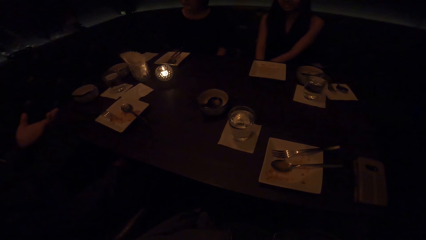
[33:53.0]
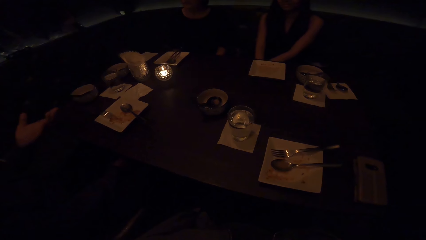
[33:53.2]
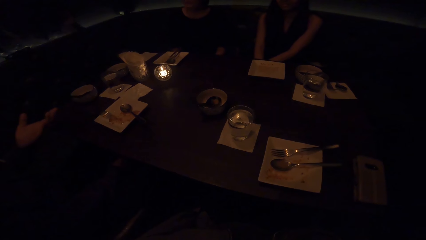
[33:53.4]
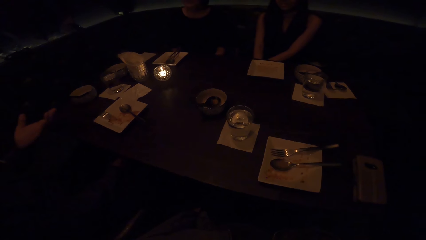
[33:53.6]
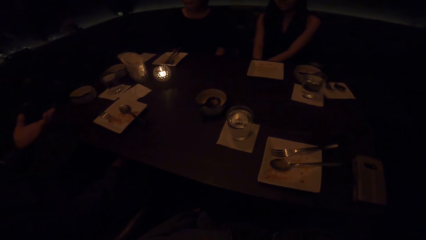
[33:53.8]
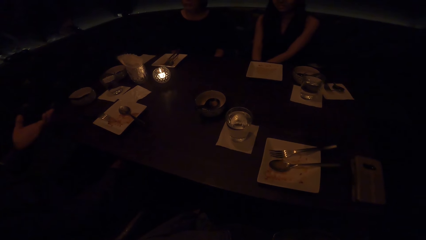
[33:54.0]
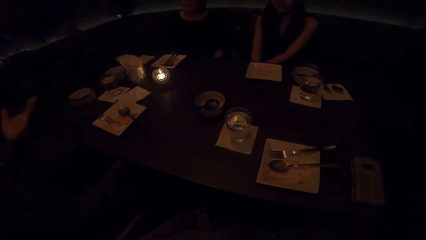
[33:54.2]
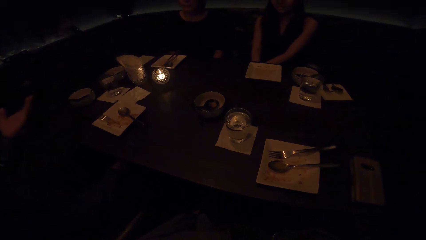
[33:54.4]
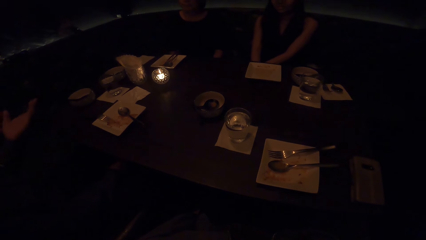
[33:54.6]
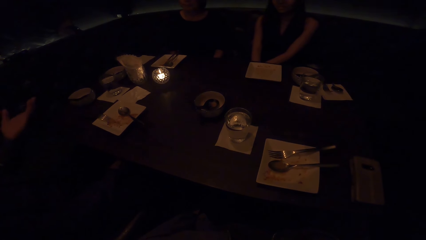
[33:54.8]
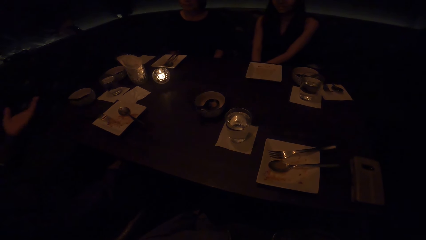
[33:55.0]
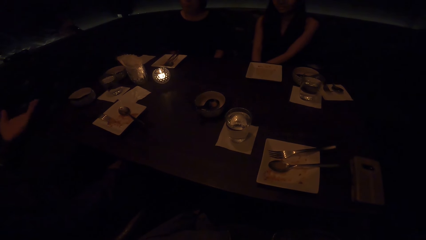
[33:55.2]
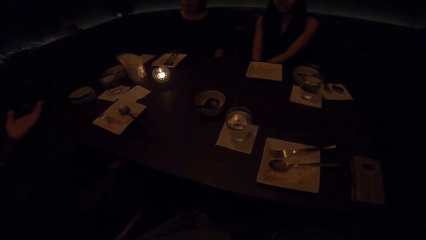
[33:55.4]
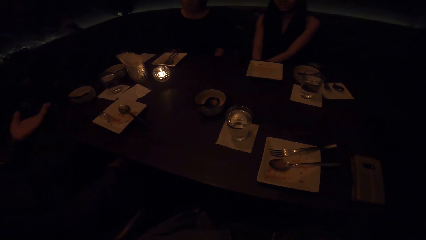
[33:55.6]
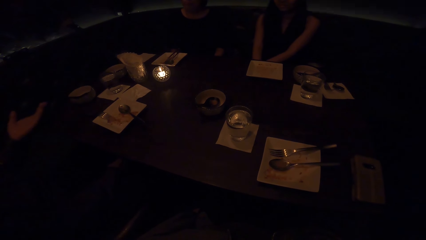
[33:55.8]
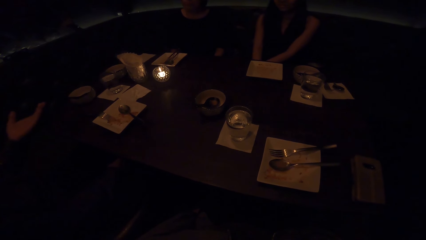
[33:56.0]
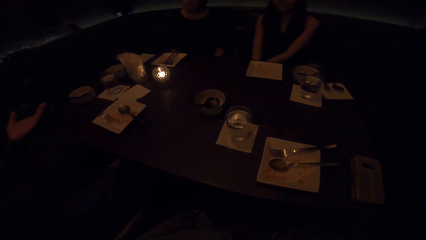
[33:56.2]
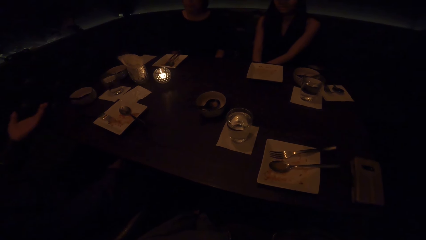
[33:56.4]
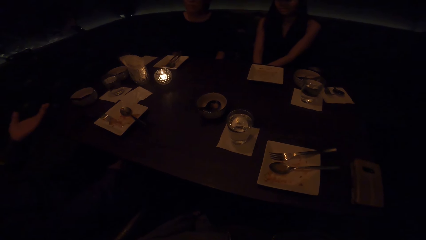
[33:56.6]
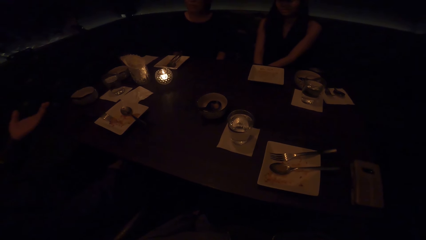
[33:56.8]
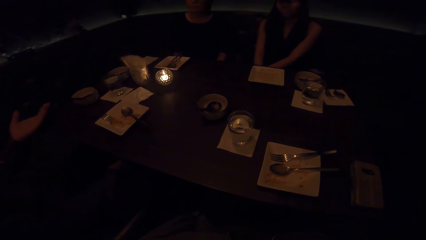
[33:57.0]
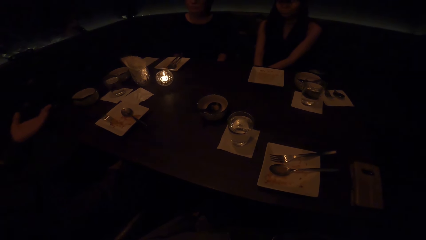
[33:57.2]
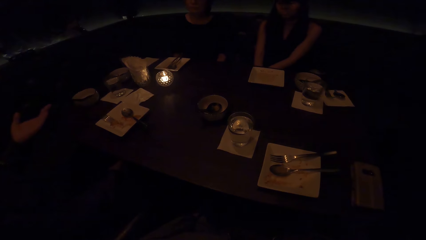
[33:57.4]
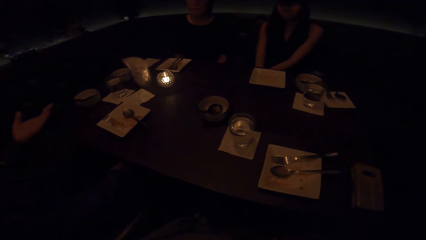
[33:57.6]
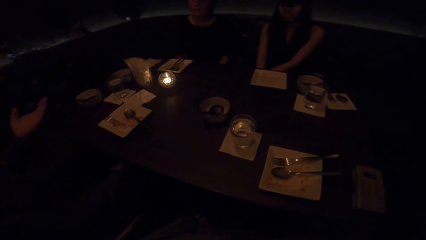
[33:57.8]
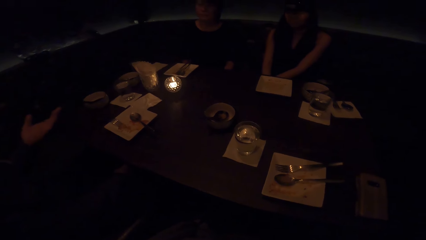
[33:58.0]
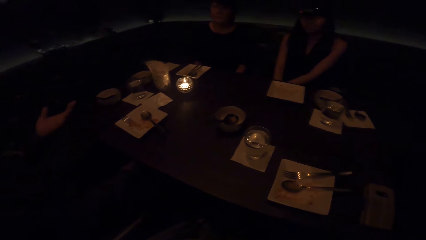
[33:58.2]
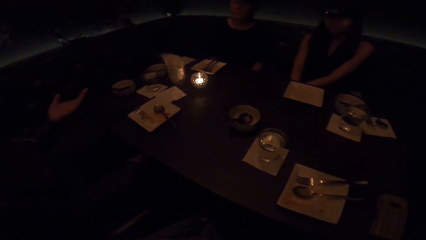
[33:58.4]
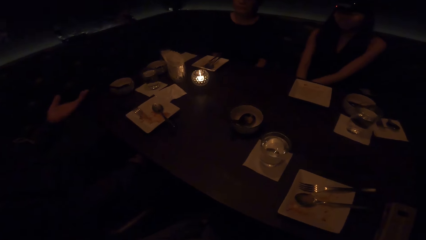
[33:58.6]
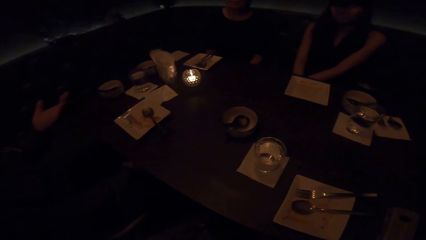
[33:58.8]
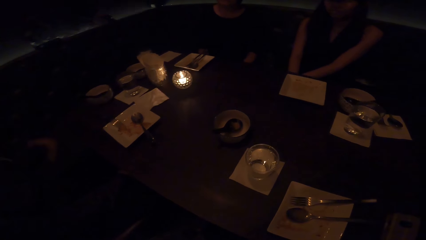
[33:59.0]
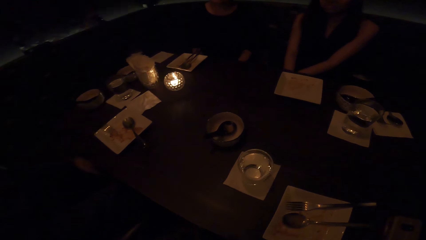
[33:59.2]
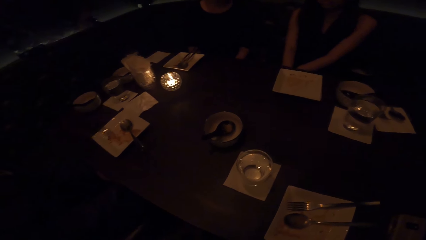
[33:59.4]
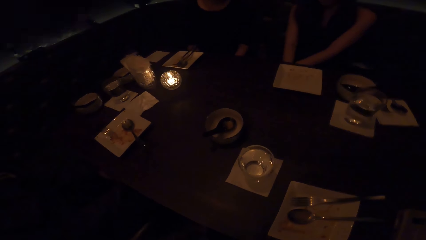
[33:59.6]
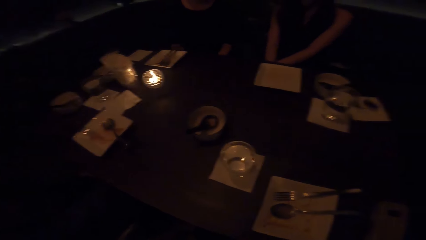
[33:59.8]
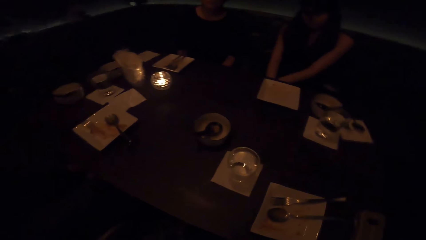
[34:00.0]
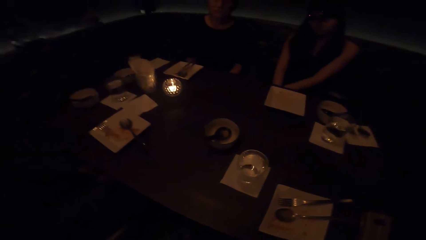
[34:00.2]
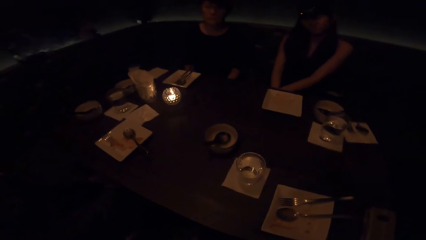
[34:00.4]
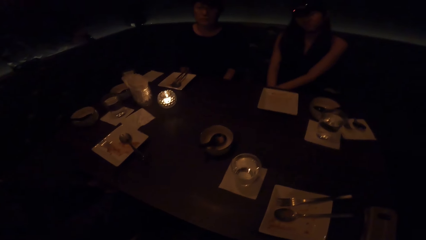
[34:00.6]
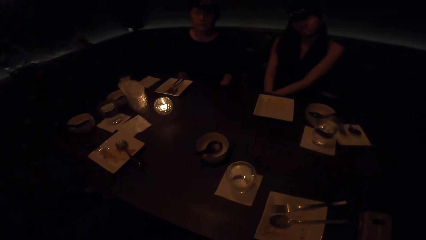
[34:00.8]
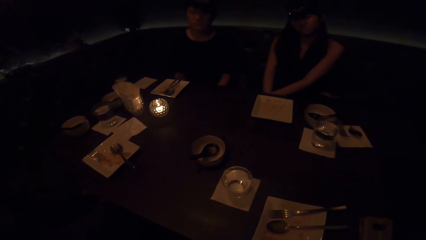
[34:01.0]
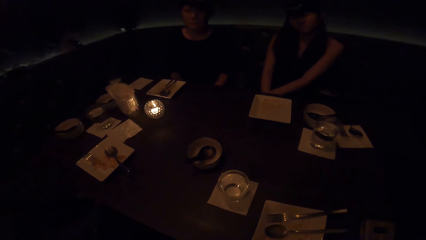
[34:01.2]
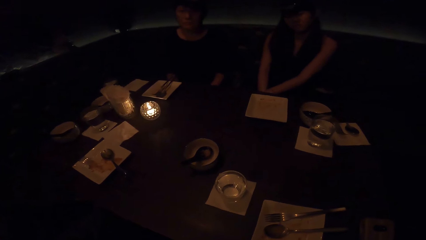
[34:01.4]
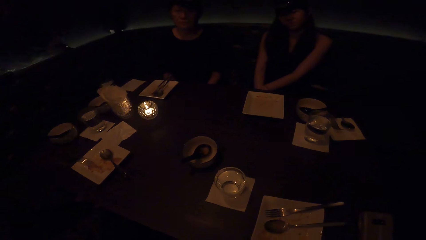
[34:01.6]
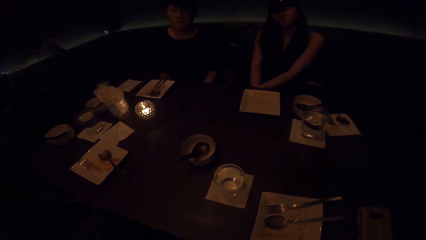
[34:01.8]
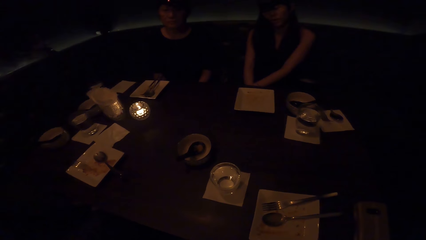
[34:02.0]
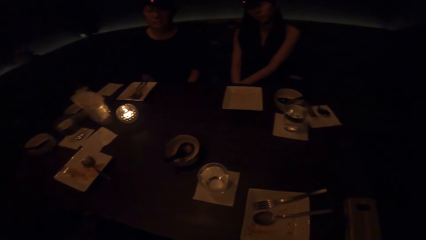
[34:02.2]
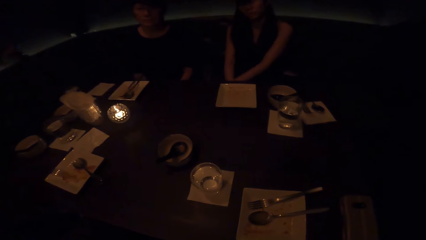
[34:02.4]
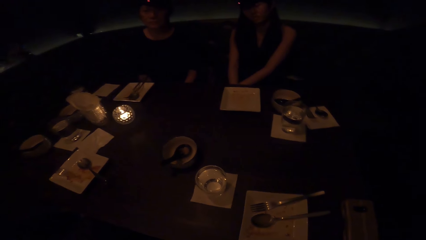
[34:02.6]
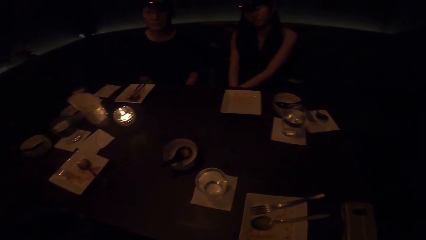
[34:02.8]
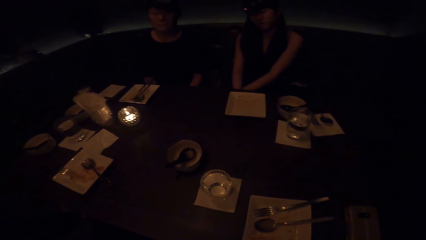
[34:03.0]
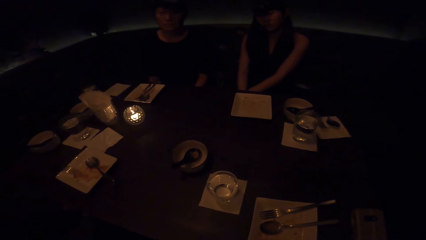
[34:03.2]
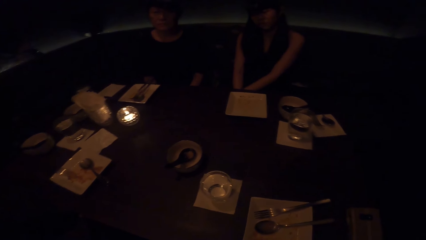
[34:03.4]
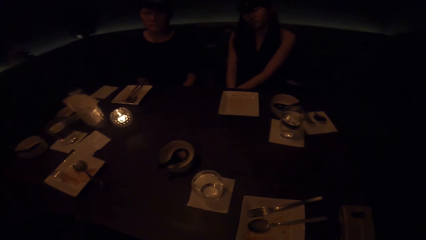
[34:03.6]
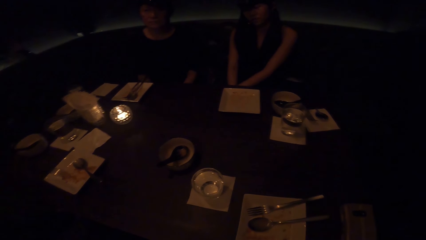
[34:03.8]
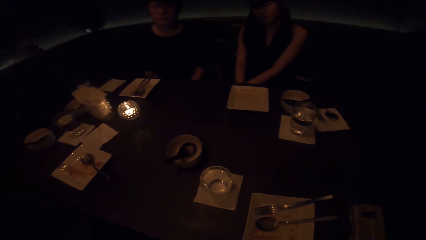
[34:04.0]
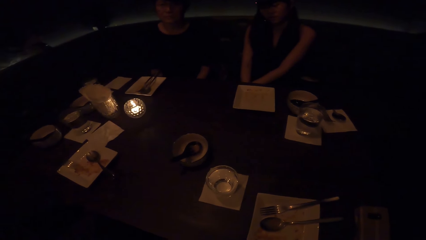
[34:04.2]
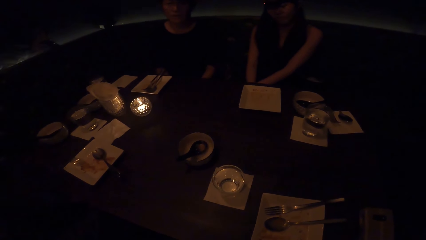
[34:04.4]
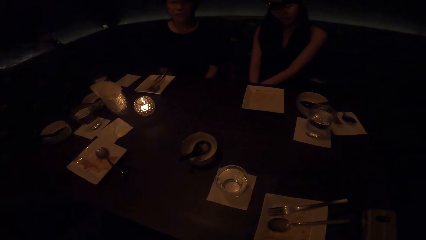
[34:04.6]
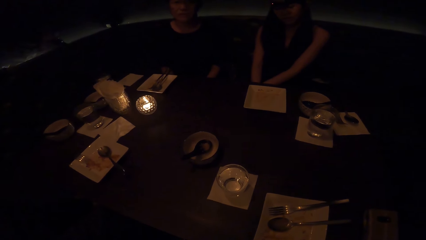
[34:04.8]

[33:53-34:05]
The camera wearer sits along the table with a man, a woman and another woman.
